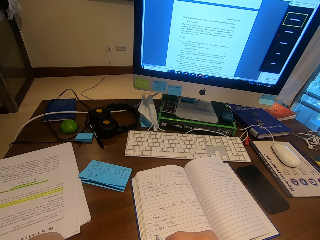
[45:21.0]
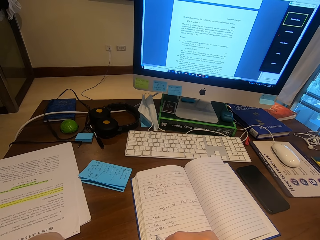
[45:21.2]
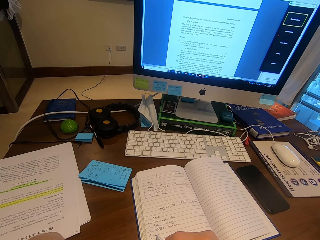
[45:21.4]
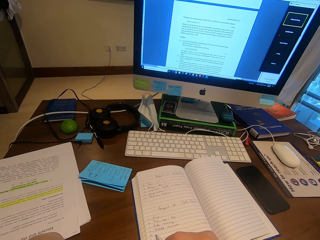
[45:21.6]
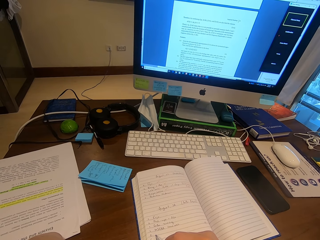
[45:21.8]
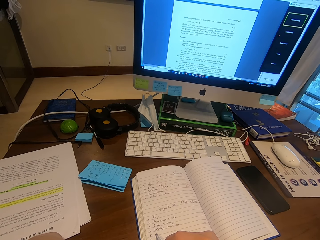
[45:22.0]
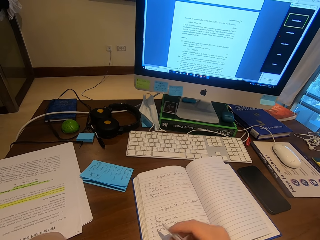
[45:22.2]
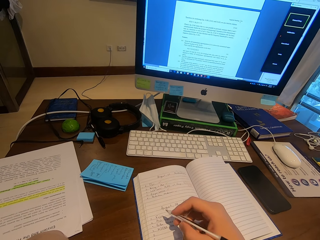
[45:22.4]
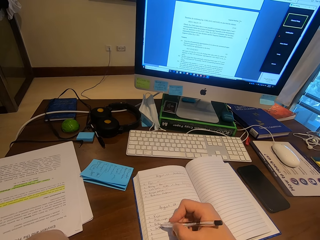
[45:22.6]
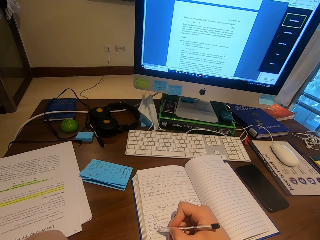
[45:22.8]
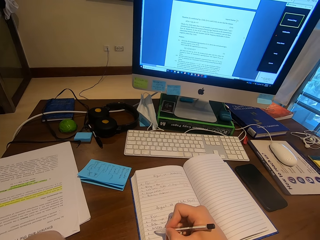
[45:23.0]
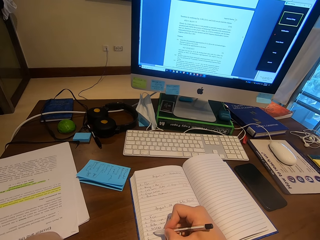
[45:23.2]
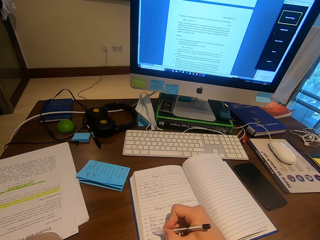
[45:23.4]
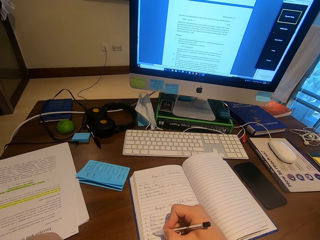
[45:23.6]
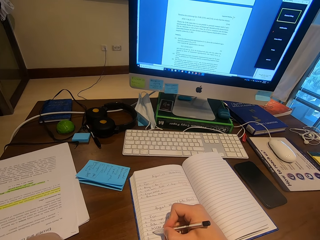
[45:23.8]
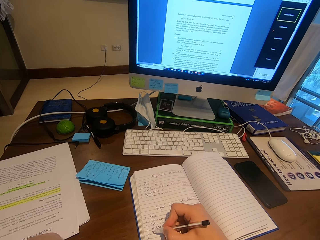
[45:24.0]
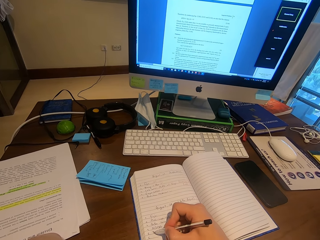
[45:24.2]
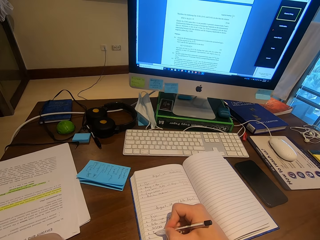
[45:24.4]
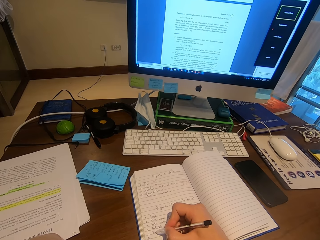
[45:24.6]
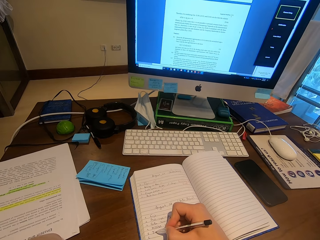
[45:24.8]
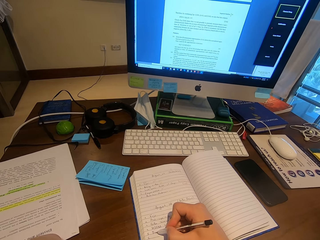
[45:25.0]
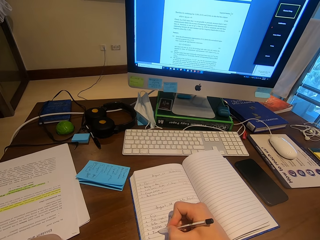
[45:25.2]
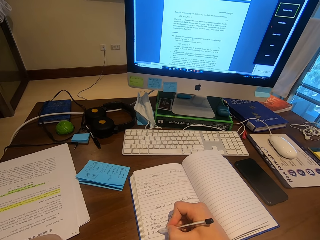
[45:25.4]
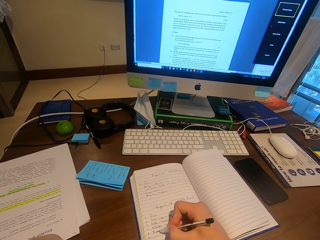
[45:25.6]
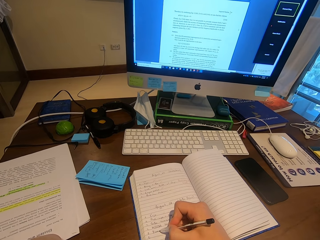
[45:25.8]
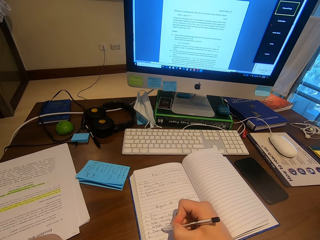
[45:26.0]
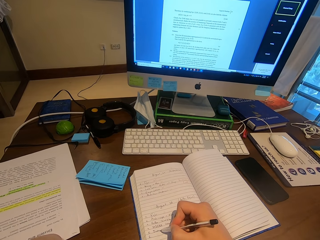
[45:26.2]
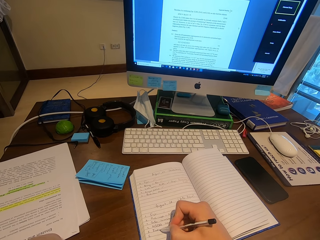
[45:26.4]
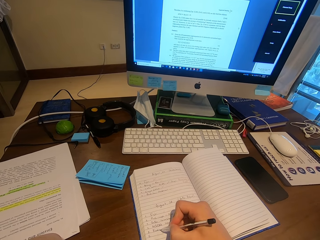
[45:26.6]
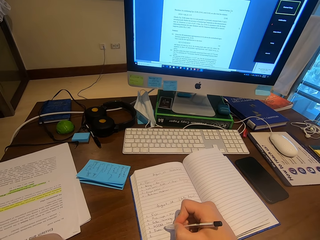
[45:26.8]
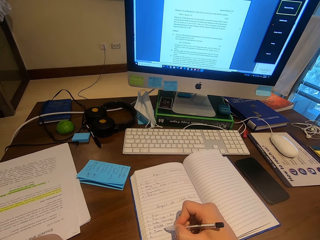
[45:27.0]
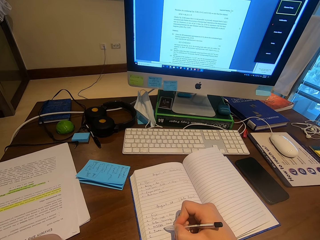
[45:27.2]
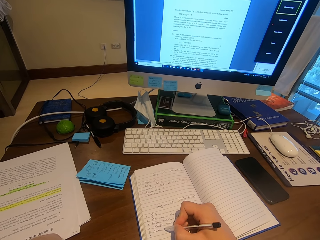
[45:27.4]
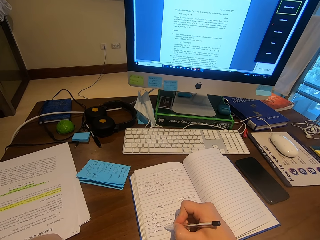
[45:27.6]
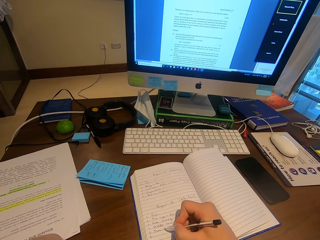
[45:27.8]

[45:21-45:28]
The camera wearer writes on the book.

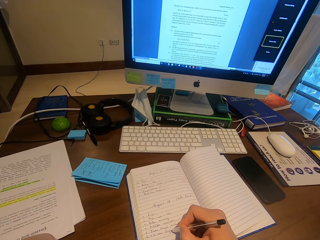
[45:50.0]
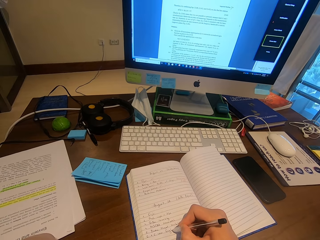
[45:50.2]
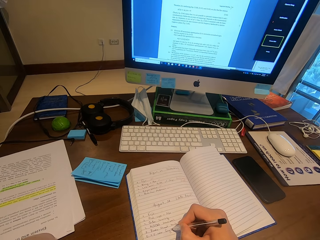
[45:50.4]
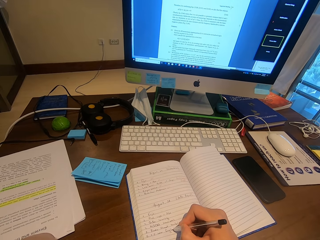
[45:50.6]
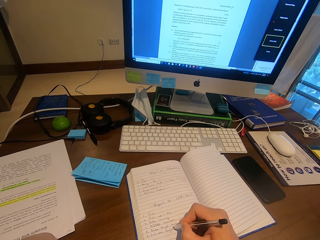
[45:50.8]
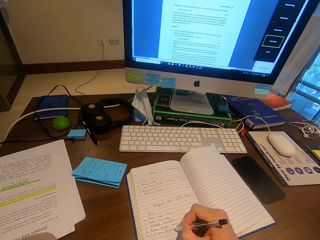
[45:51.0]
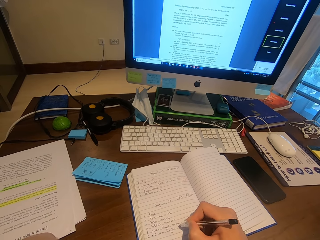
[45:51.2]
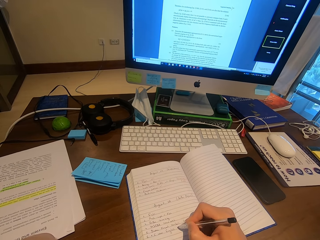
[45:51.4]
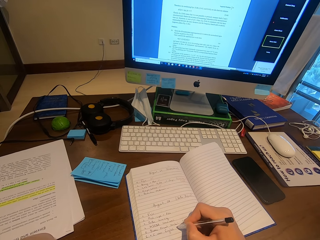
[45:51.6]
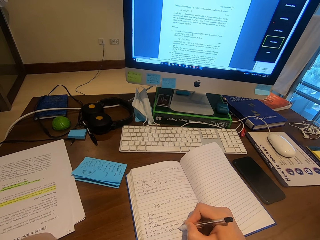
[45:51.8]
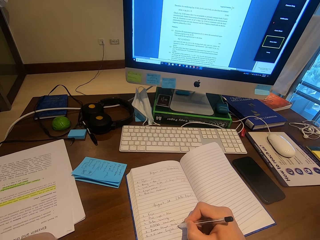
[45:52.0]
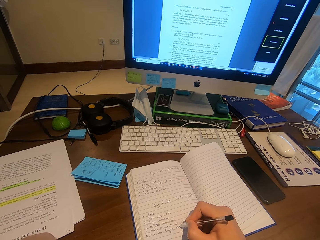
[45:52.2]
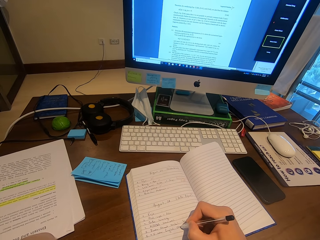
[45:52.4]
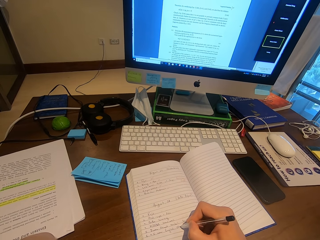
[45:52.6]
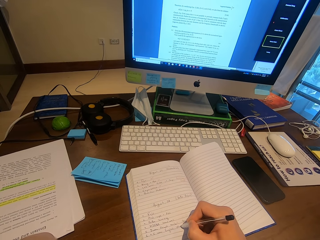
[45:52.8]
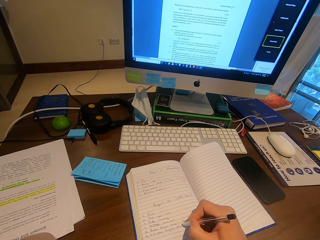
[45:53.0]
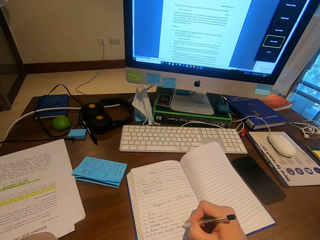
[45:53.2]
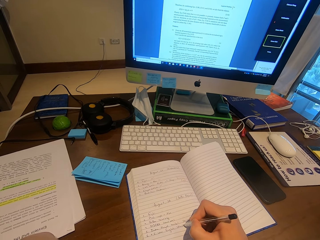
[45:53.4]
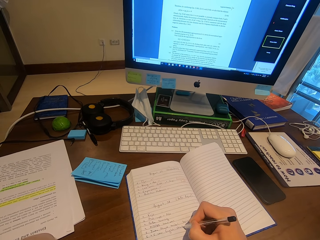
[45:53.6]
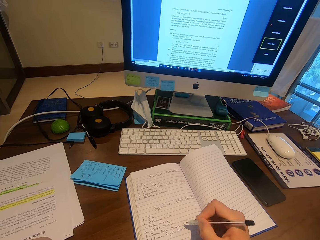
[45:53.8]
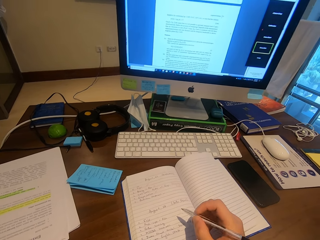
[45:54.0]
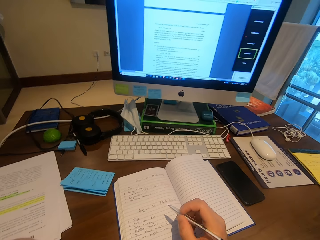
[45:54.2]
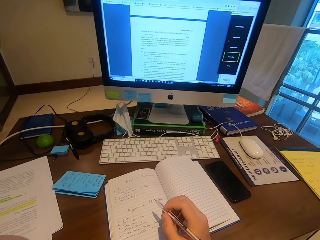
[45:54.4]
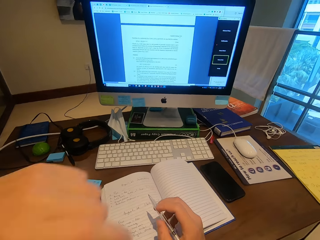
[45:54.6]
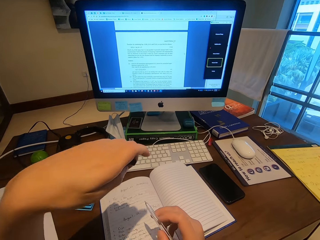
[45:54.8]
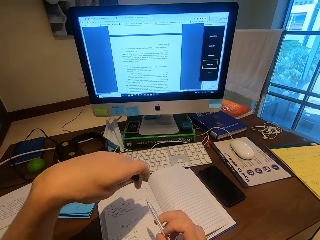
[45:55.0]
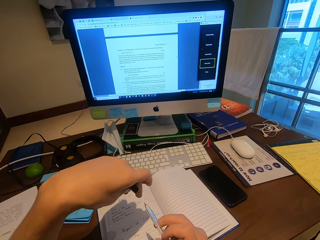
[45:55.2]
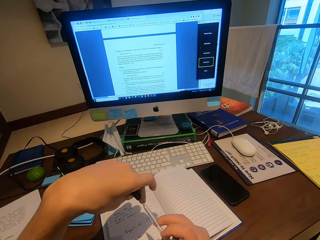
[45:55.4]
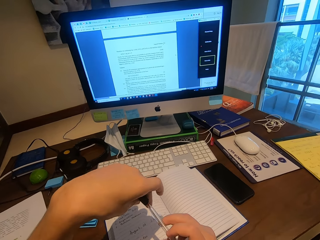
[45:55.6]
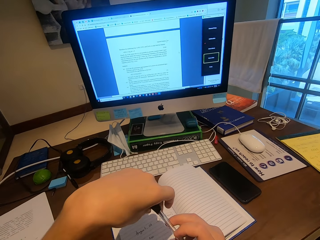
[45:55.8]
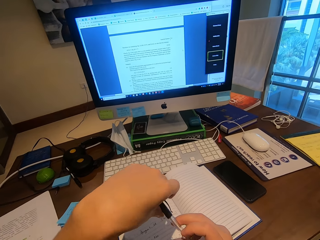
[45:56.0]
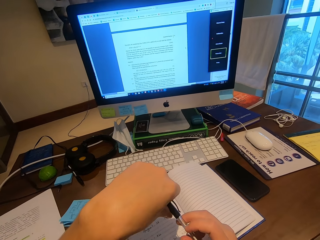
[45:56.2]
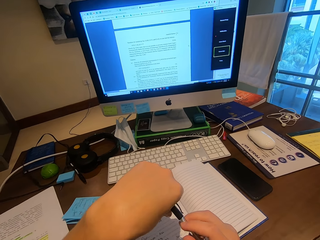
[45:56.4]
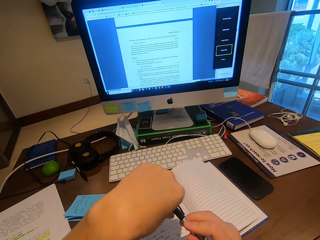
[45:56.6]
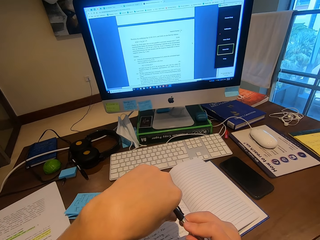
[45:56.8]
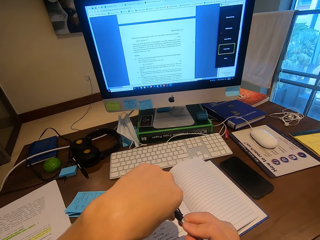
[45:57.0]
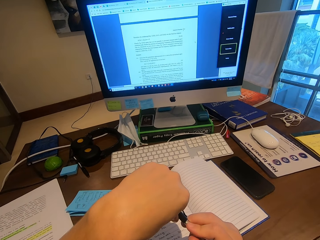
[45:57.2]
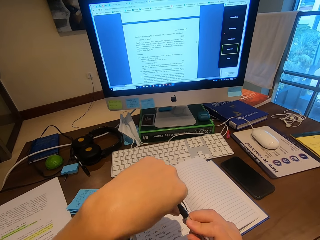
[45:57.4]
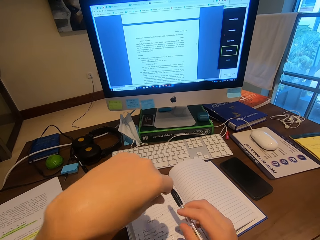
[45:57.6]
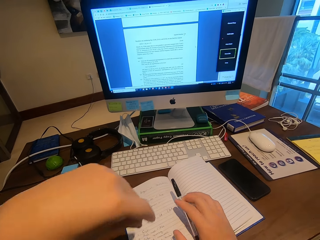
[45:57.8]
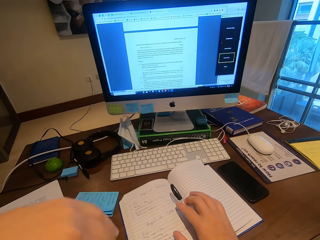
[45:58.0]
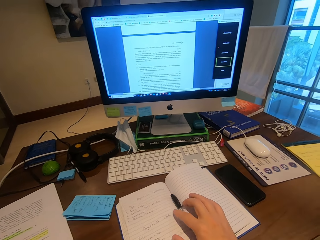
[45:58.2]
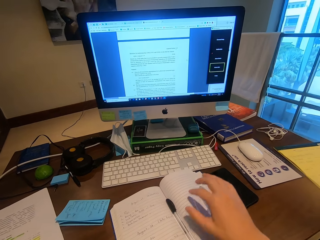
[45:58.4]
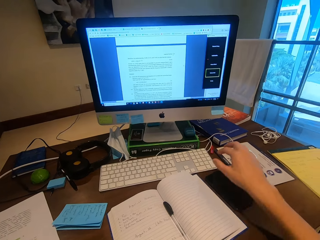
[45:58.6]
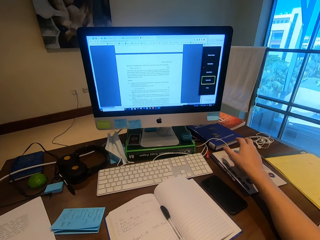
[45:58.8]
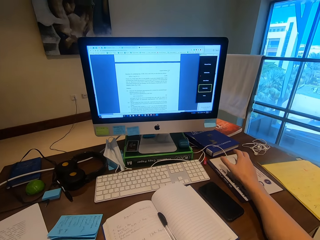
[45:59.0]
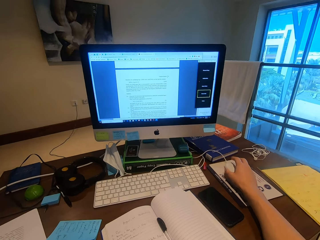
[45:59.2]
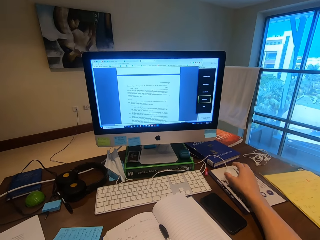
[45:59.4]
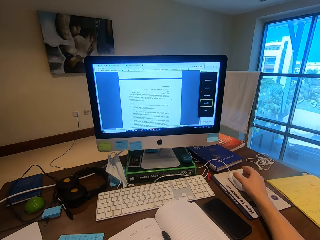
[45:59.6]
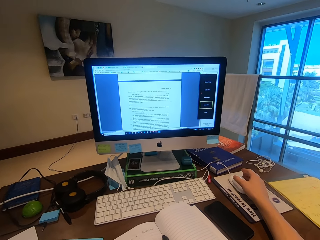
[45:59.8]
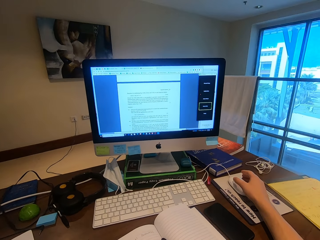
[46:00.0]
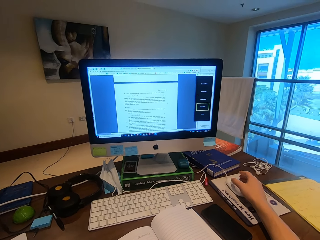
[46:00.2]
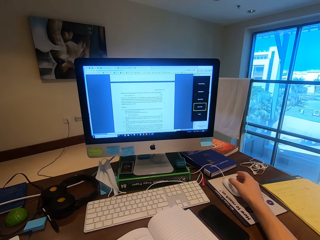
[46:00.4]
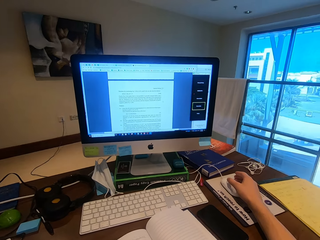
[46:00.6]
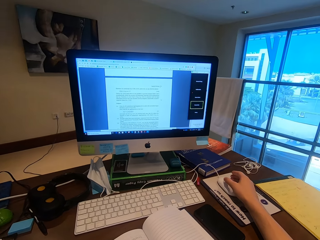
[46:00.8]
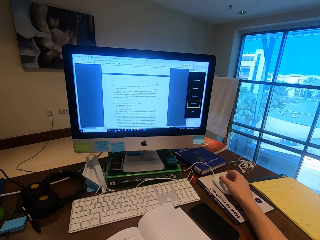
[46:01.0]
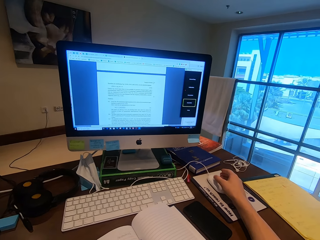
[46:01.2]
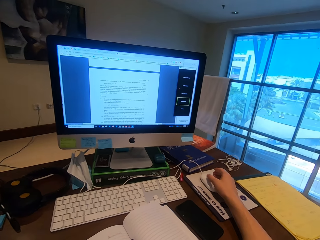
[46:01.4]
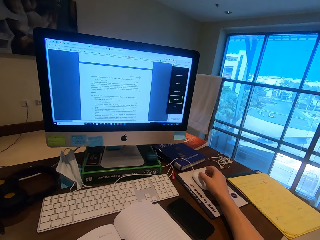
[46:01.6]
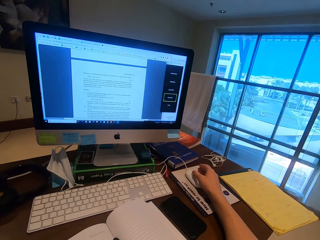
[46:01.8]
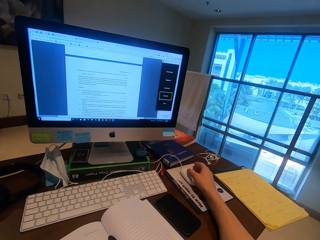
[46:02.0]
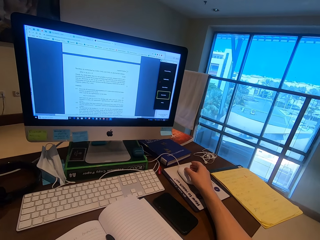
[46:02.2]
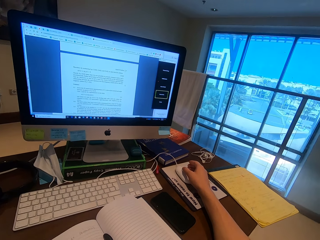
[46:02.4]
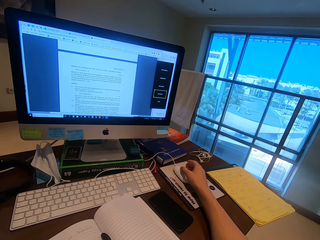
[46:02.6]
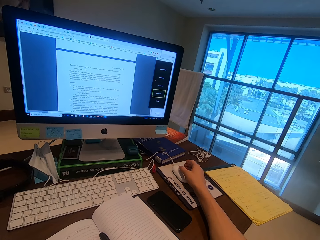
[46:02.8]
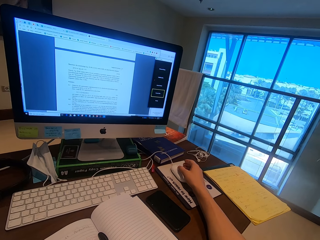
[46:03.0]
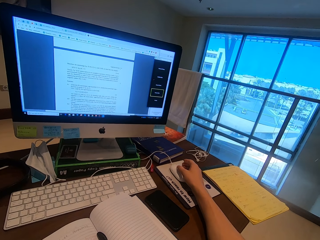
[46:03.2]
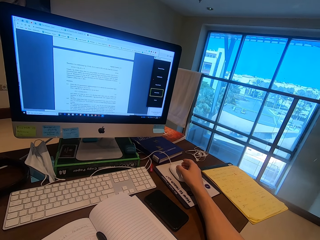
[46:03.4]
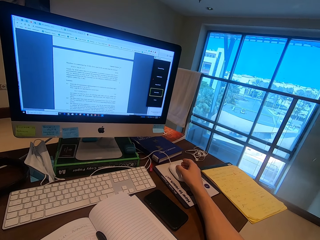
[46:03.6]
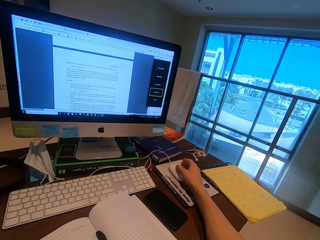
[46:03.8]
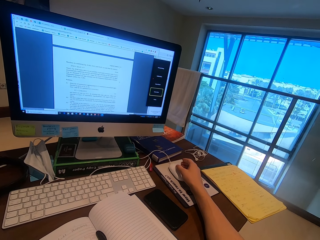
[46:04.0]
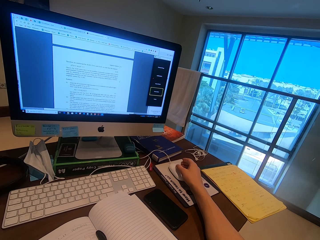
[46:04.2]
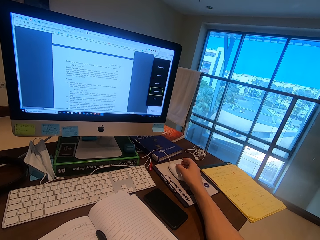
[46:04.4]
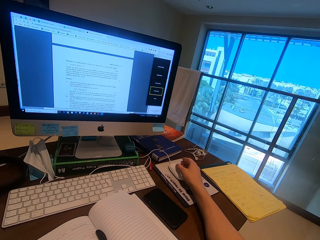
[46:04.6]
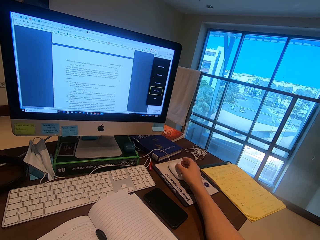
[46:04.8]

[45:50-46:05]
The camera wearer talks to a person in the Zoom meeting. They close the pen with the cap. They put the pen on the book. They operate the computer and hold the mouse.
